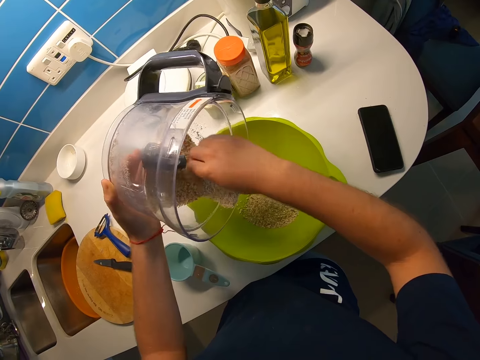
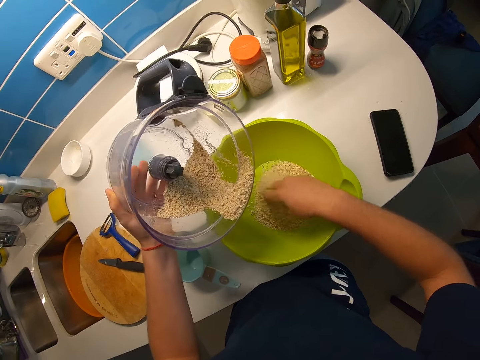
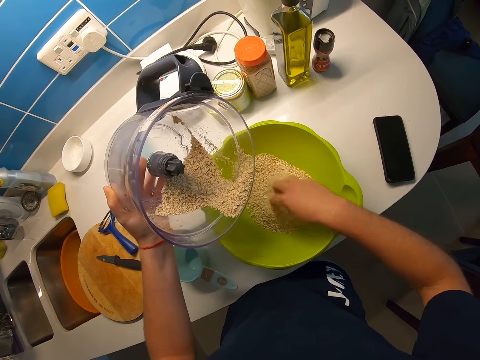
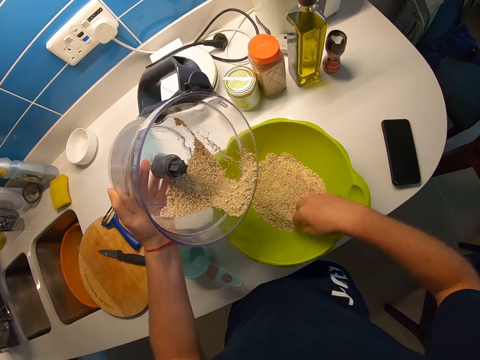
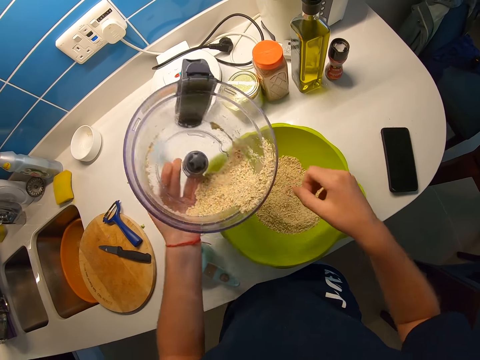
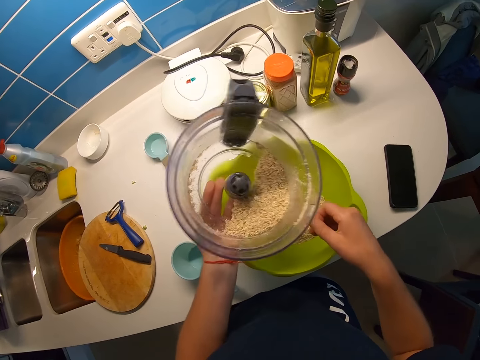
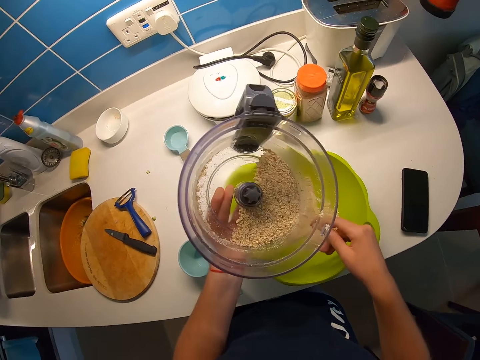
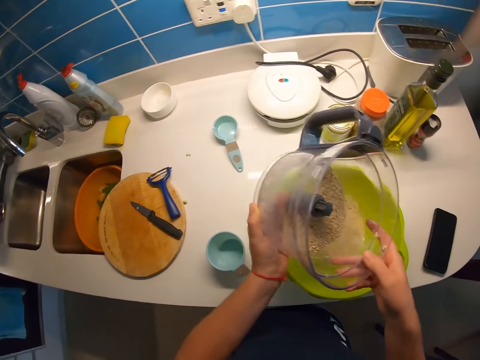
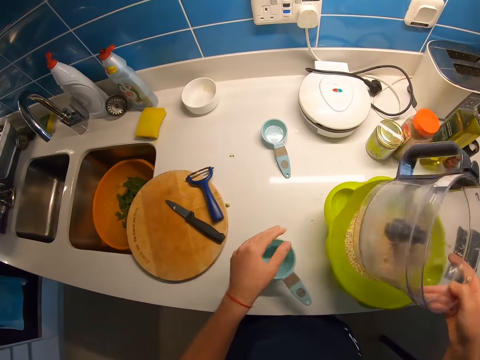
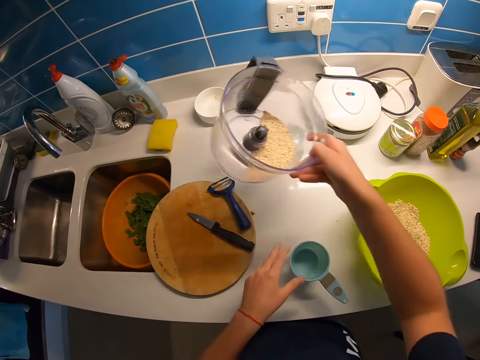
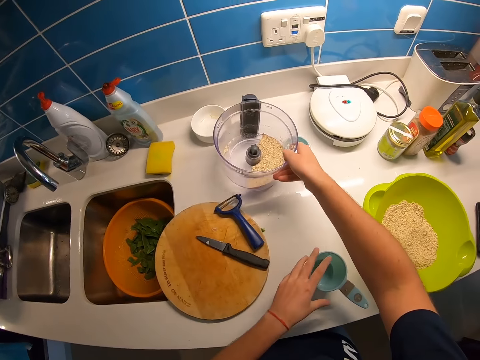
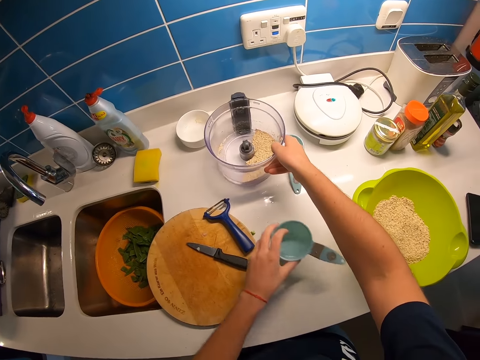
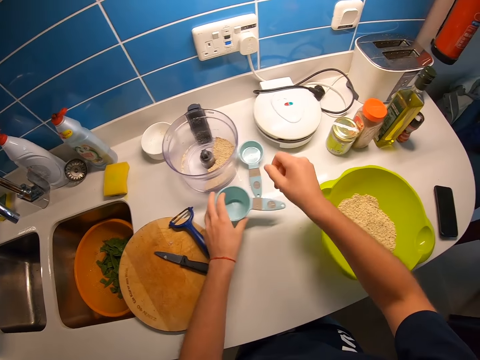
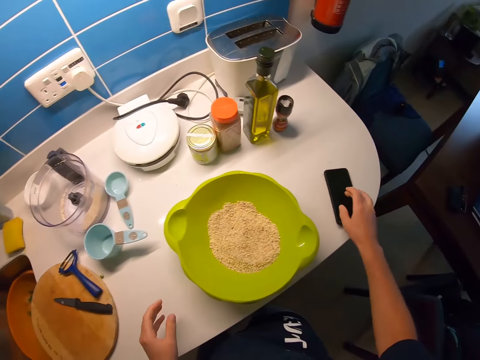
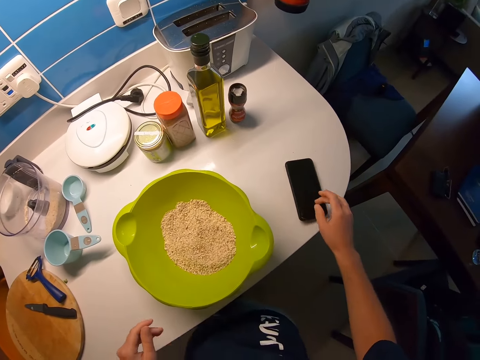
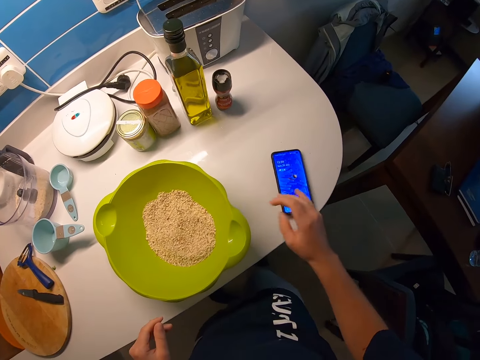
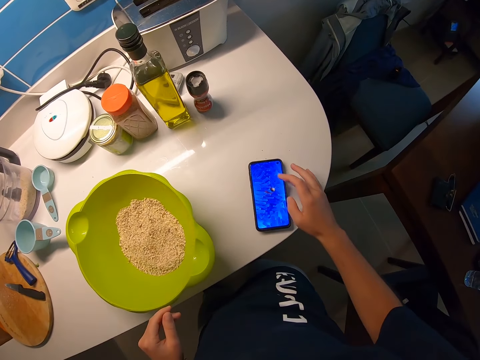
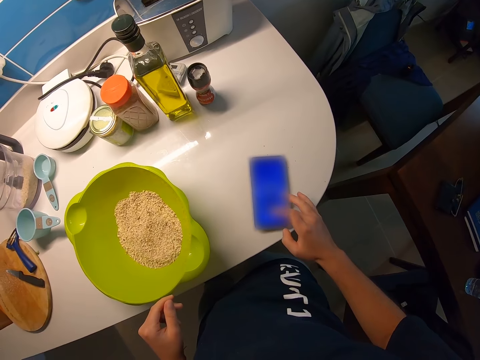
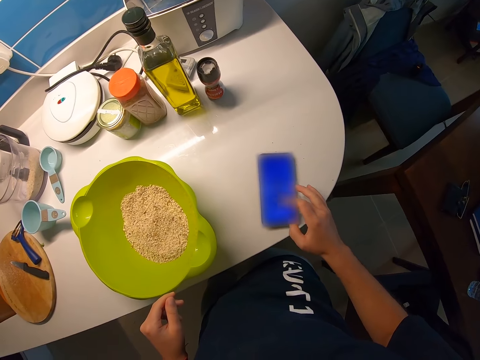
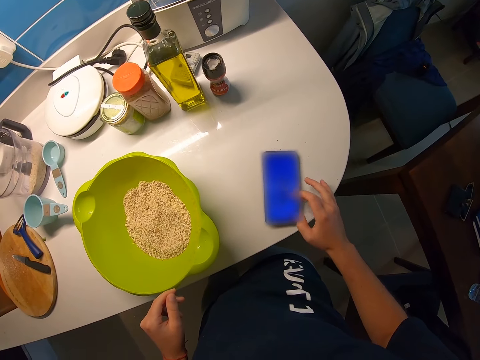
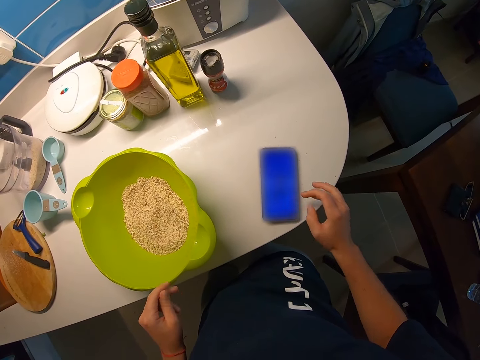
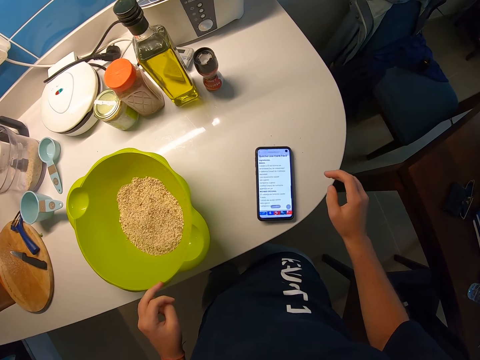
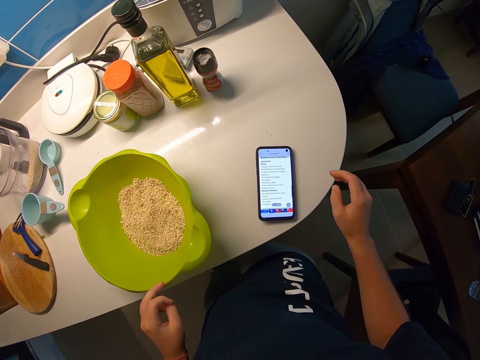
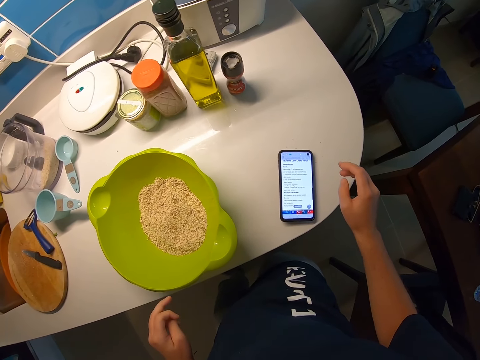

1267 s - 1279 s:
The camera wearer sorts through the blended melon seeds in the green bowl on the kitchen counter top with her right hand. She shakes the blended melon seeds in the blender jar with her left hand. She drops the blended melon seeds in the blender jar on the kitchen counter top with her right hand. She moves the measuring cup on the kitchen counter top with her left hand. She drops the measuring cup. She operates the cellphone. She touches her phone on the kitchen counter top with her right hand.

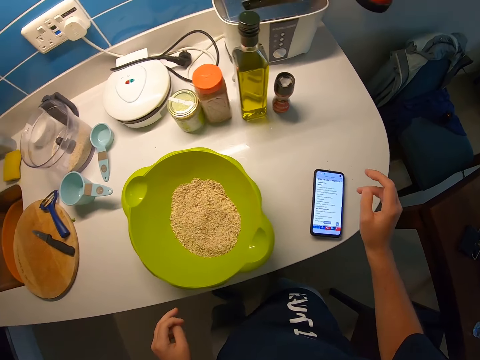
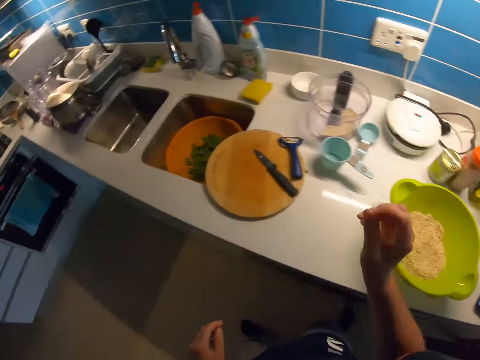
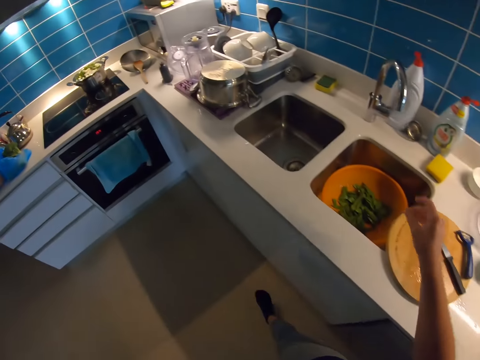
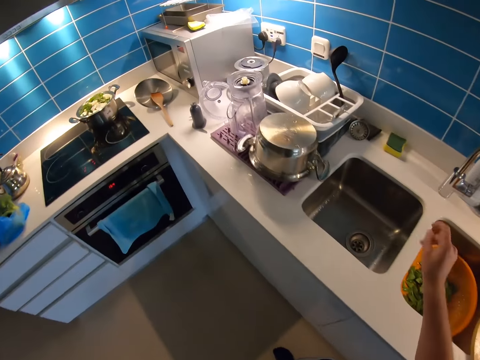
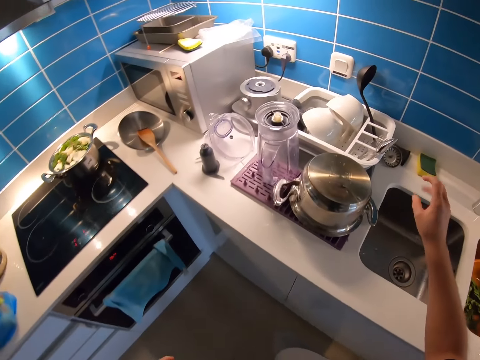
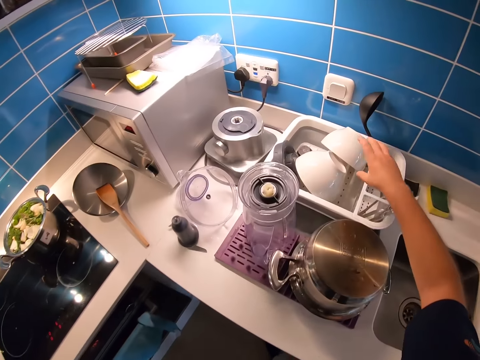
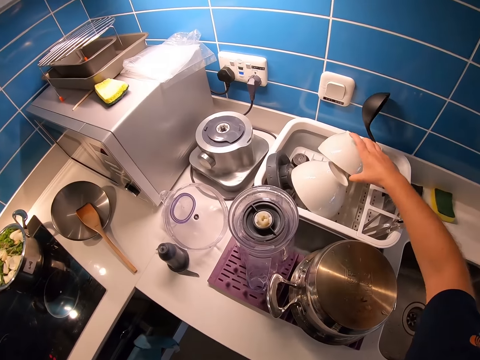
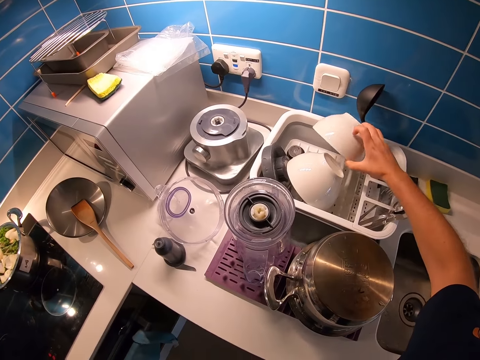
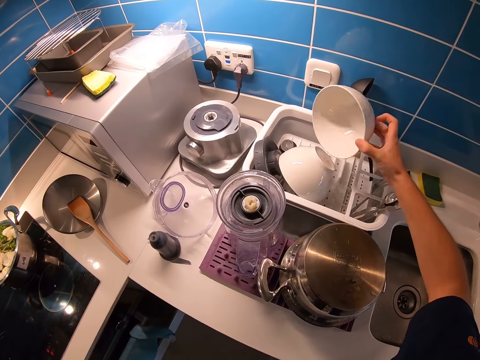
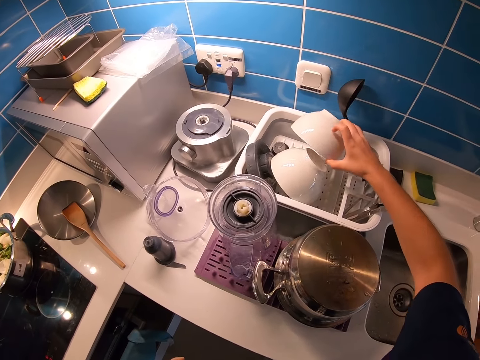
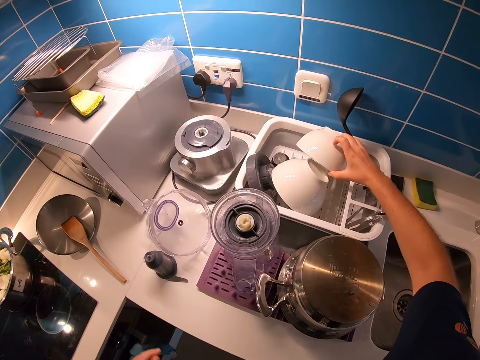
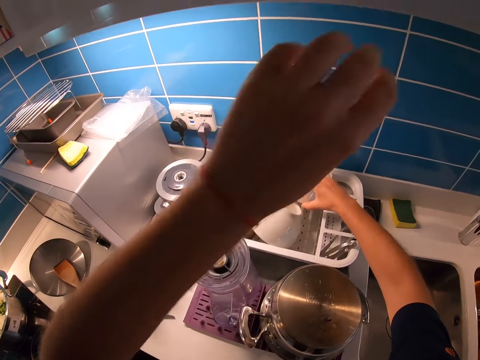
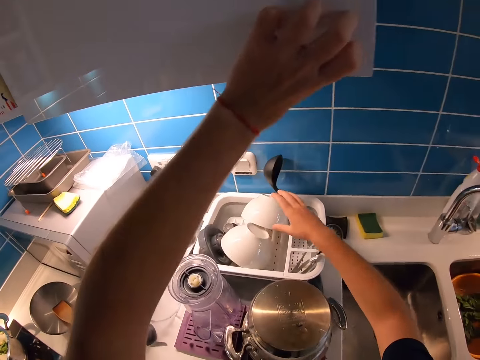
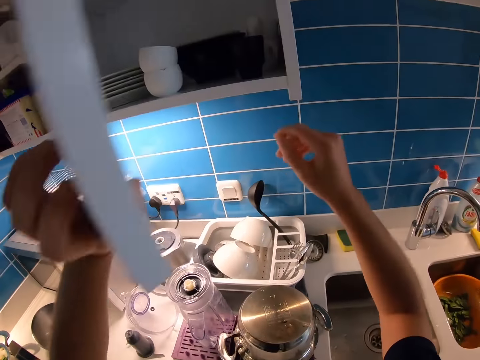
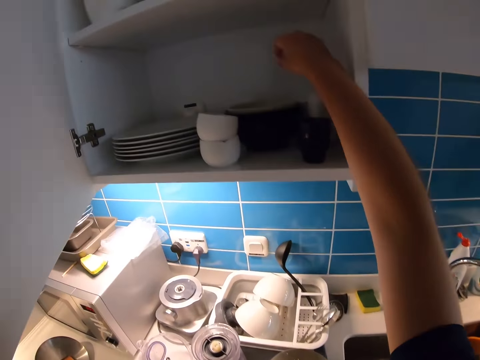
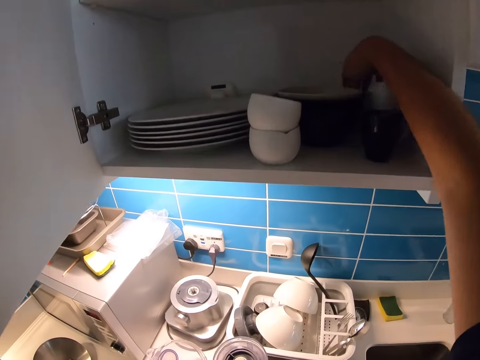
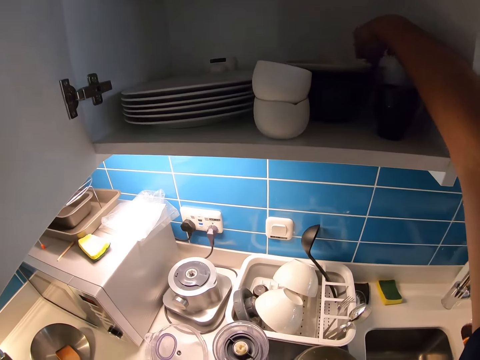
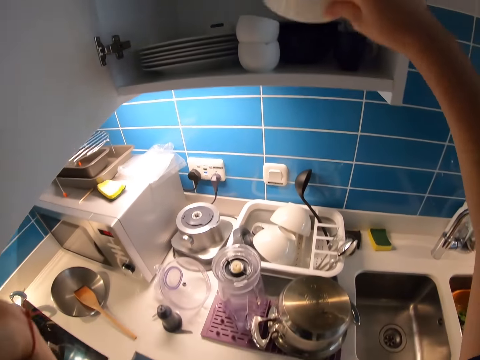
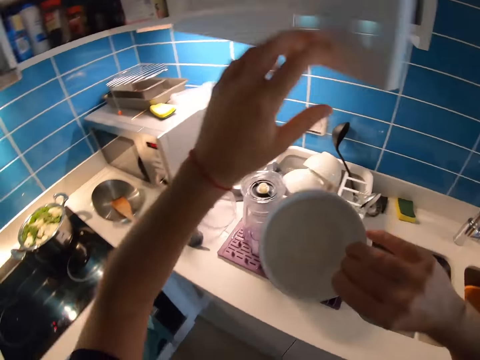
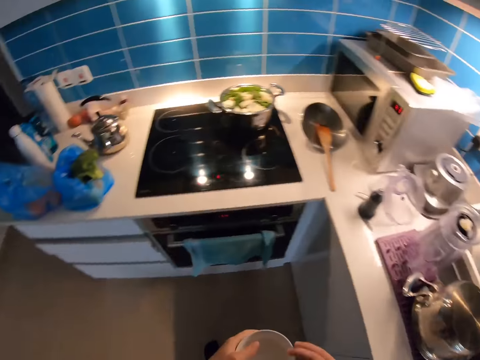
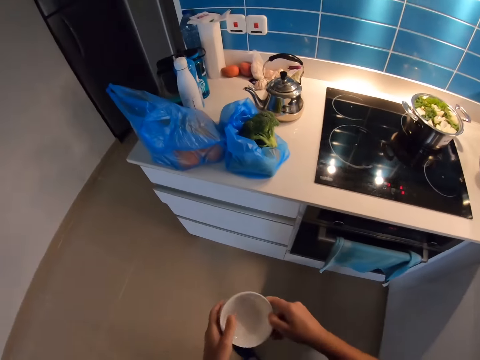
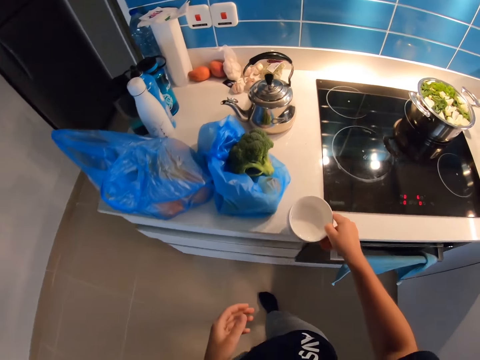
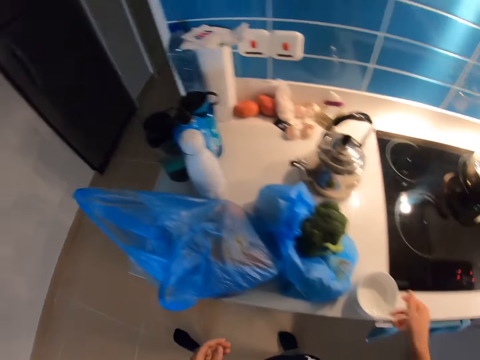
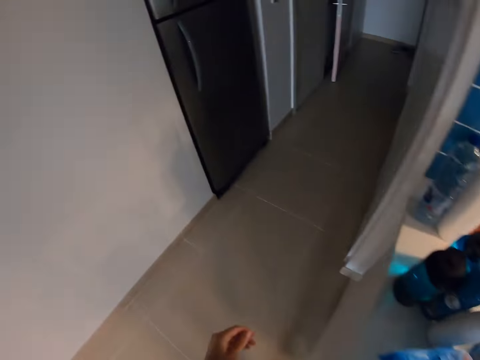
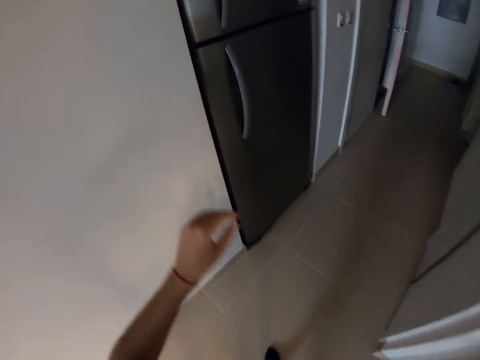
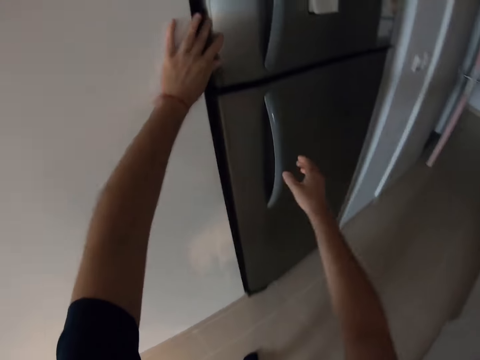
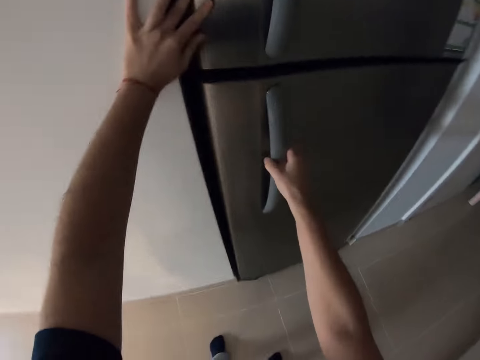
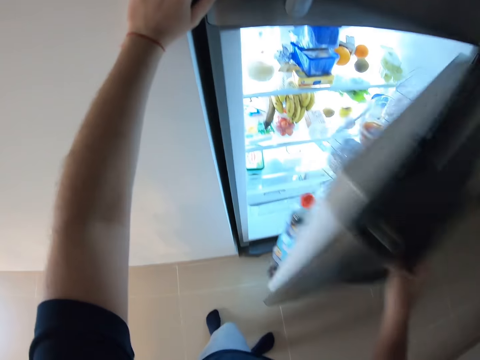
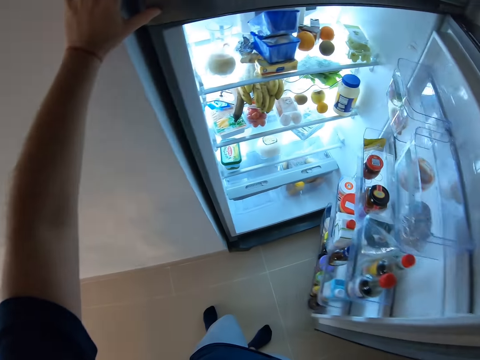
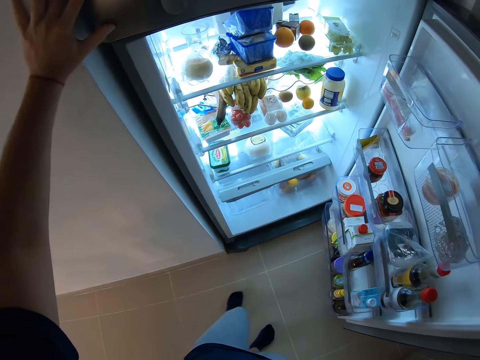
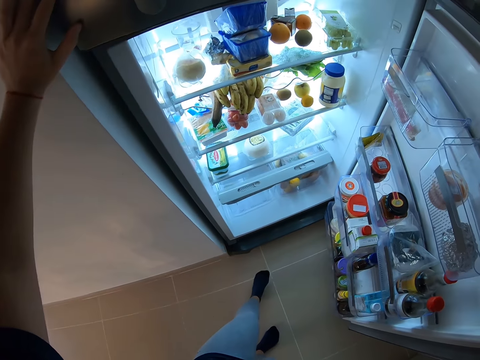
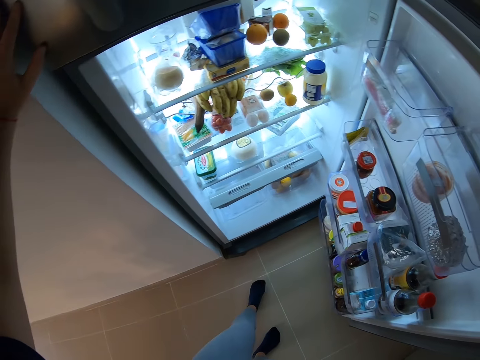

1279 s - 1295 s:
The camera wearer walks in the kitchen. She shakes the fingers. She picks a plate from a plate rack on the kitchen counter top with her right hand. She drops the plate on the plate rack on the kitchen counter top with her right hand. She opens the kitchen cabinet with her left hand. She picks a plate from the kitchen cabinet with her right hand. She closes the kitchen cabinet with her left hand. She drops the plate on the kitchen counter top with her right hand. She walks towards a fridge. She places her left hand on the wall. She opens the fridge with her right hand.
